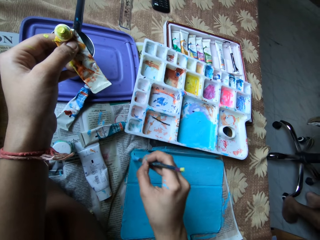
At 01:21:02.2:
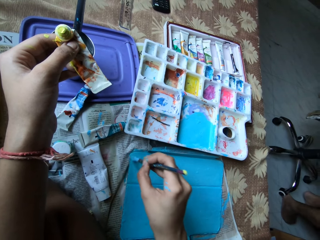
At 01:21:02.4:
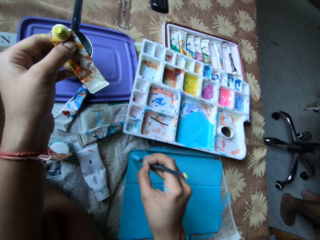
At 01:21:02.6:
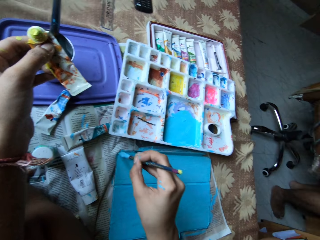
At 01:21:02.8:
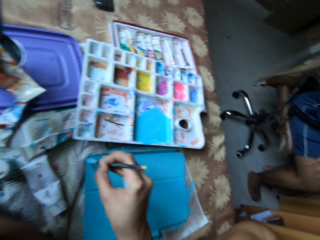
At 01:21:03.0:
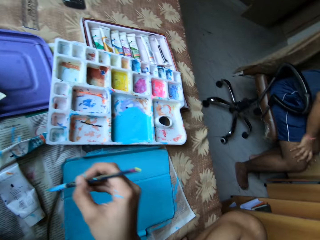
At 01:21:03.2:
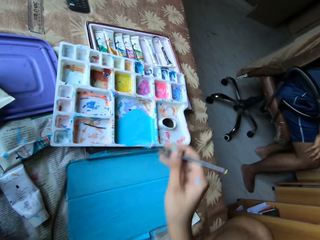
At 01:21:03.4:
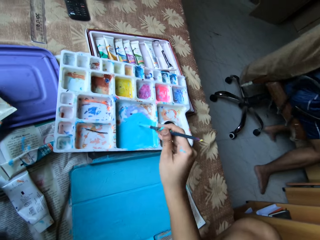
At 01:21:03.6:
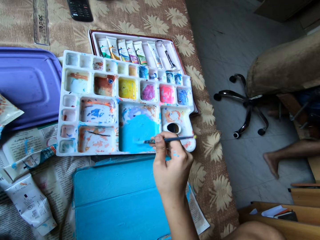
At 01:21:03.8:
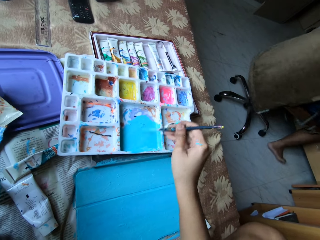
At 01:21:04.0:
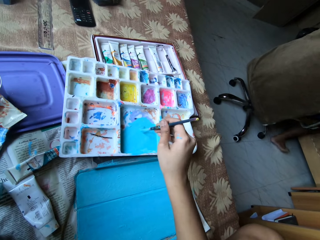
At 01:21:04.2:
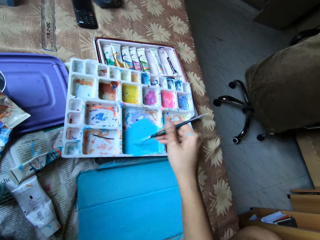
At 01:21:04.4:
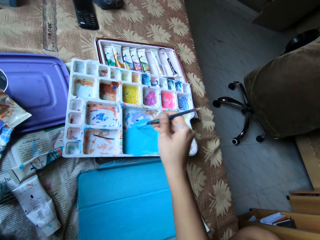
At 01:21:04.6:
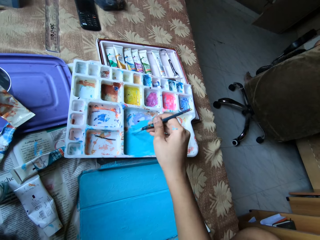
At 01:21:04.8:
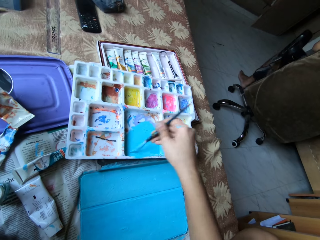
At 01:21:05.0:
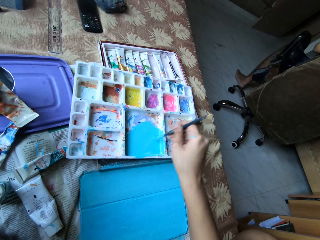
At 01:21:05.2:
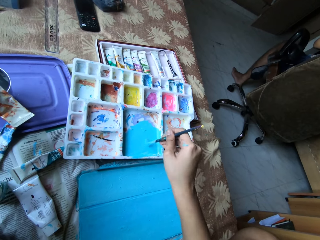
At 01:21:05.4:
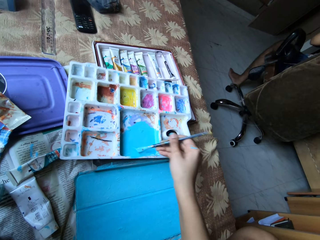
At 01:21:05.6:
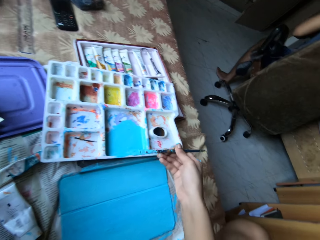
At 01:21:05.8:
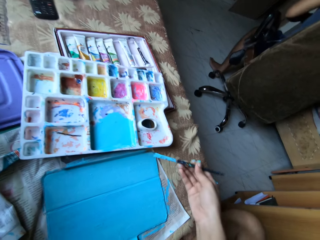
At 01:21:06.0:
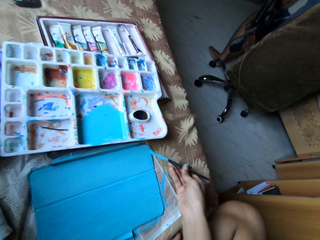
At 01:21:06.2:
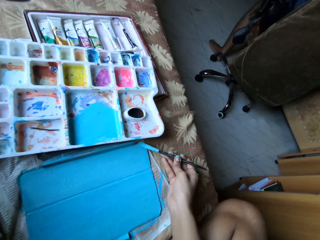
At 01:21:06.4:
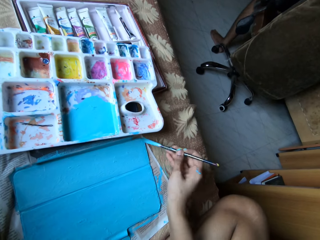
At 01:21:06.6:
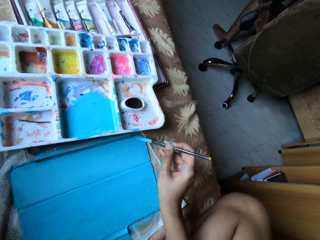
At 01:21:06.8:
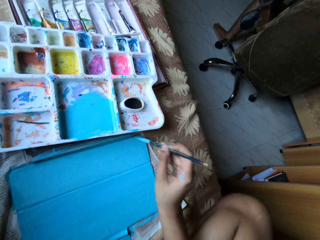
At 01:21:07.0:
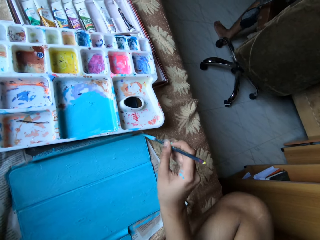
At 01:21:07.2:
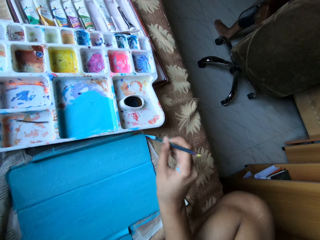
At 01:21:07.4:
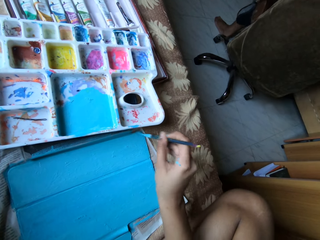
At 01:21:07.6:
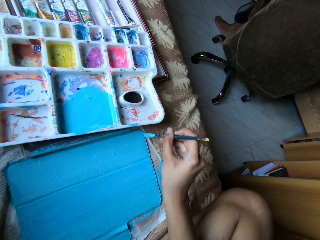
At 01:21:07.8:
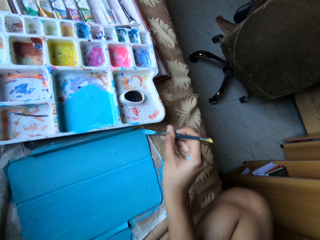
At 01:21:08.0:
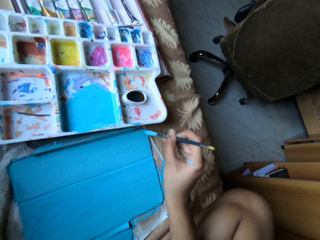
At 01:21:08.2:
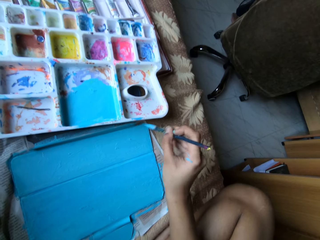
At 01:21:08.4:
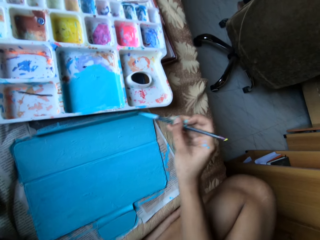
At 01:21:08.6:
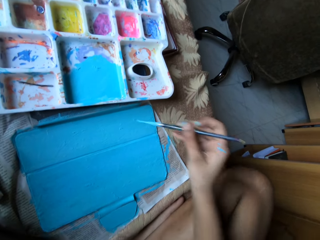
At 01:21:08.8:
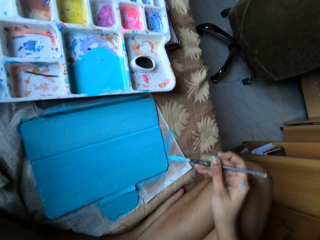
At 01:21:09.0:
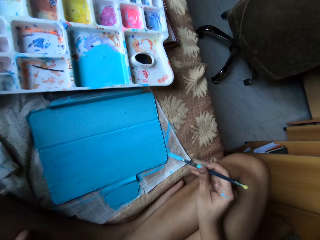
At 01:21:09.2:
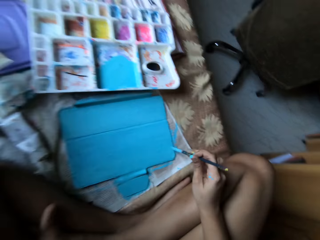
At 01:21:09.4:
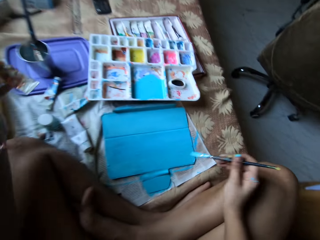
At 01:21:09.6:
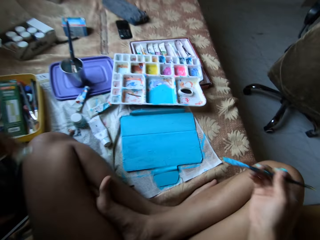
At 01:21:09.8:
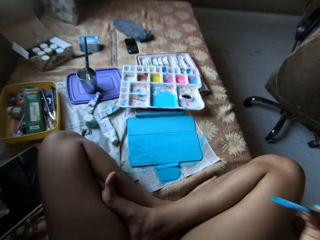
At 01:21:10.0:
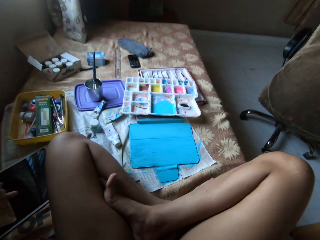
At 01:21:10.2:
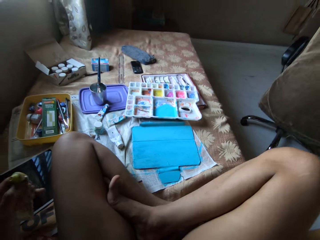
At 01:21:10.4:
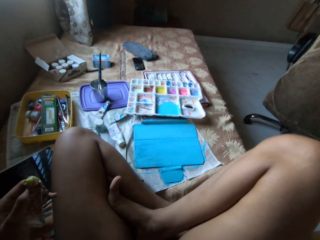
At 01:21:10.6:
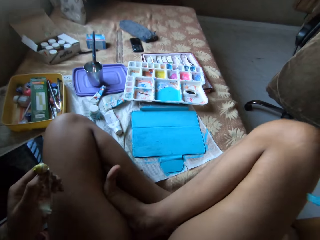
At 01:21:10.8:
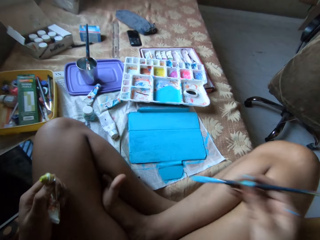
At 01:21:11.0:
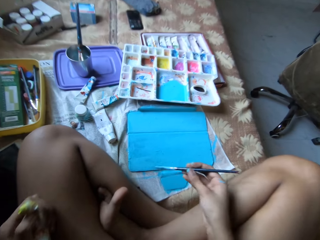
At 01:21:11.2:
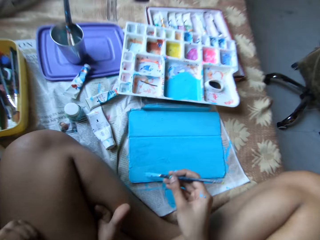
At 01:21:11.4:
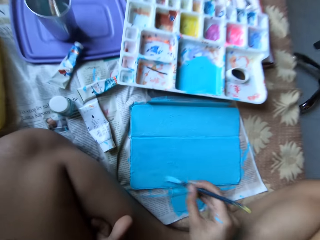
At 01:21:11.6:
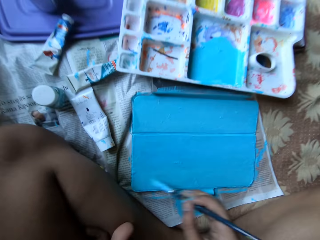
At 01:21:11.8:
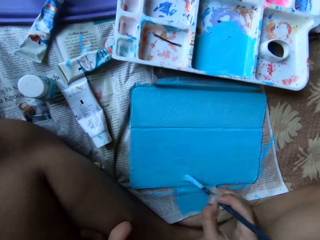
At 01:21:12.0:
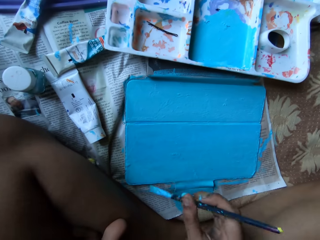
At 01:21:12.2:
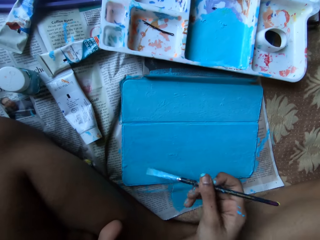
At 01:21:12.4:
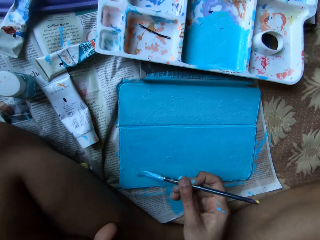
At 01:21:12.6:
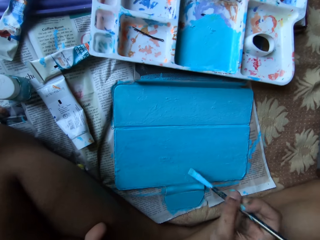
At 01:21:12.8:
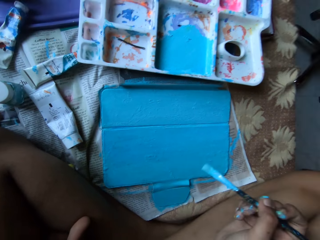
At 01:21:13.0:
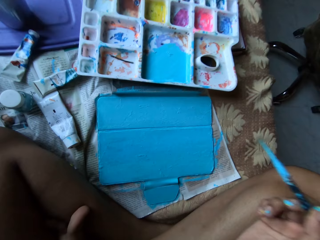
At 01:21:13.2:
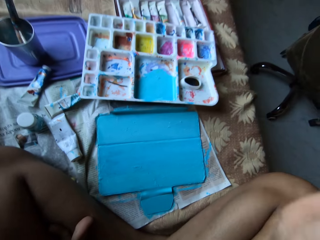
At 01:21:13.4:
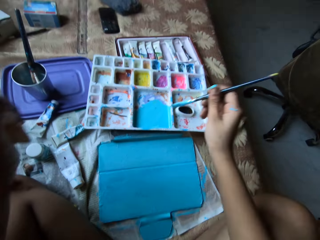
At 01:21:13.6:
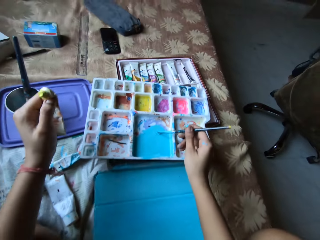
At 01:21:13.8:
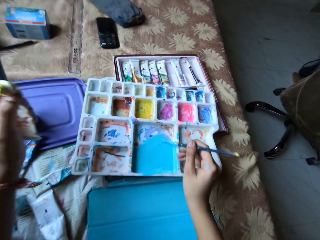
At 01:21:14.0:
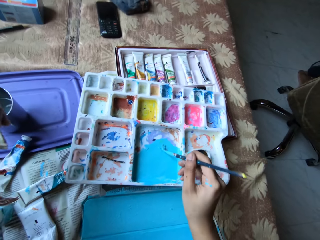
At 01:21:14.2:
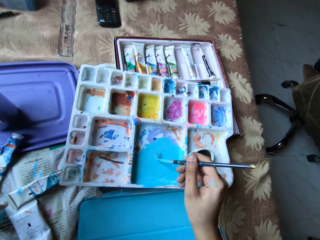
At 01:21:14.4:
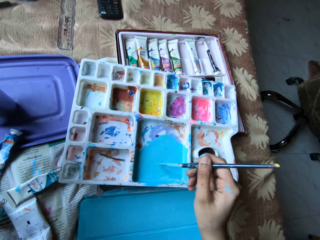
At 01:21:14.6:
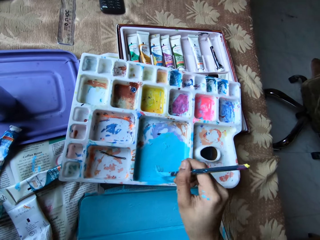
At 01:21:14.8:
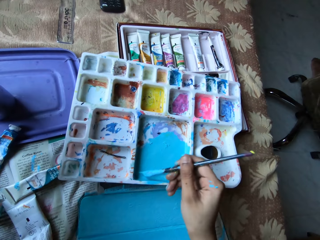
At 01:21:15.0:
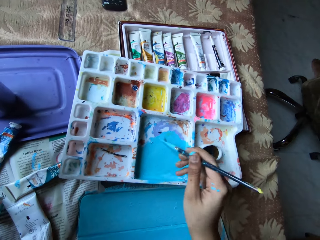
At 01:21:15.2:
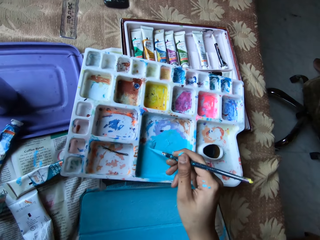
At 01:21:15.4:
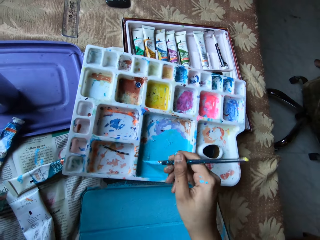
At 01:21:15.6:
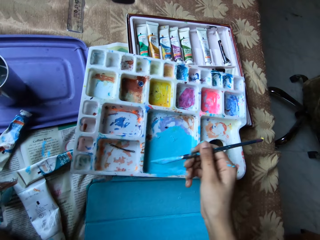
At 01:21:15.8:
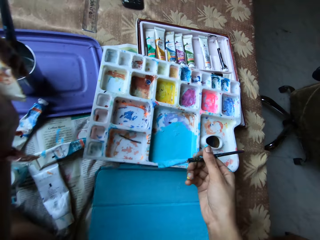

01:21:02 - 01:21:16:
The camera wearer takes some paint from the paint tray with the paintbrush in her right hand. She paints the metal board on the table with the paintbrush in her right hand. She holds the brush. She applies the paint on the cover. She holds the brush. She takes some paint from the paint tray with the paintbrush in her right hand.

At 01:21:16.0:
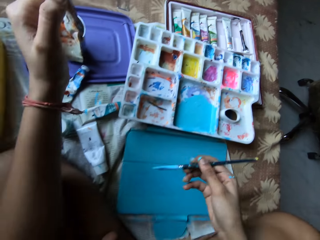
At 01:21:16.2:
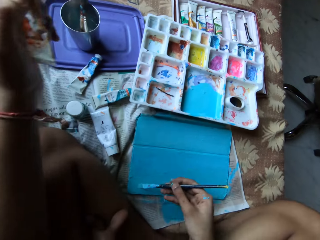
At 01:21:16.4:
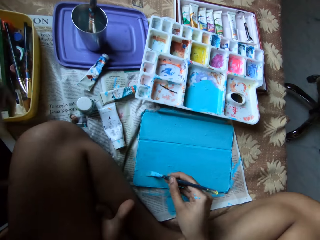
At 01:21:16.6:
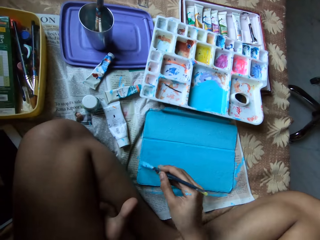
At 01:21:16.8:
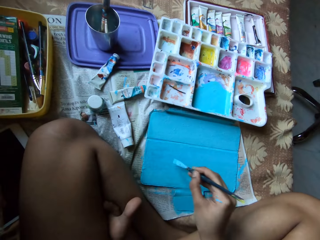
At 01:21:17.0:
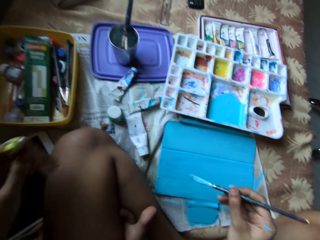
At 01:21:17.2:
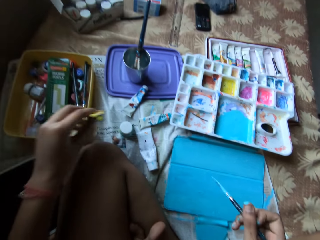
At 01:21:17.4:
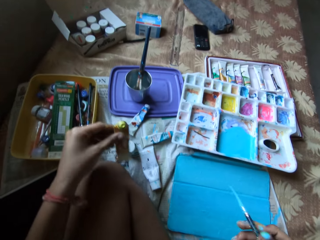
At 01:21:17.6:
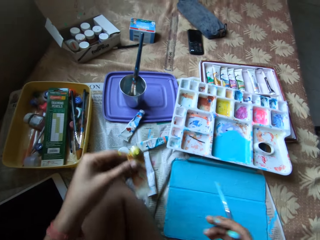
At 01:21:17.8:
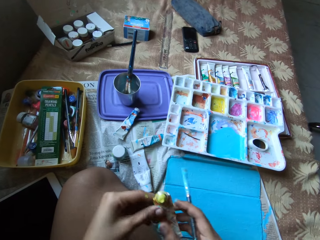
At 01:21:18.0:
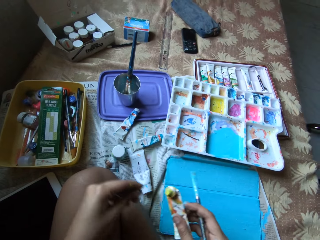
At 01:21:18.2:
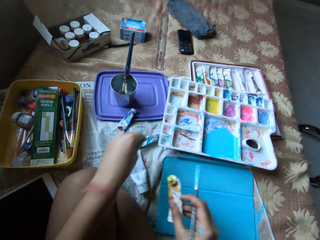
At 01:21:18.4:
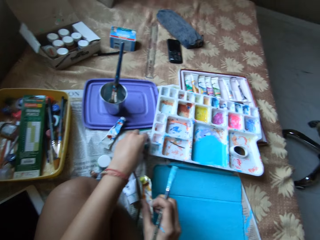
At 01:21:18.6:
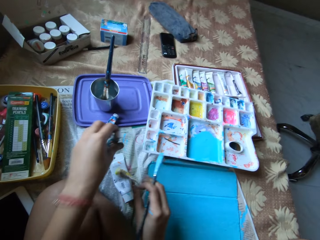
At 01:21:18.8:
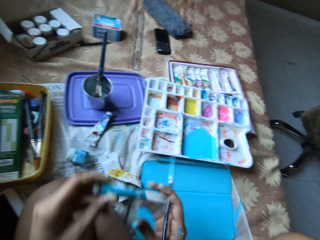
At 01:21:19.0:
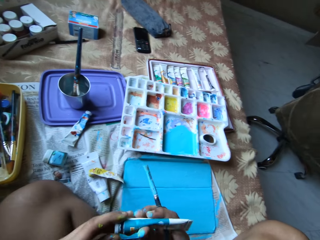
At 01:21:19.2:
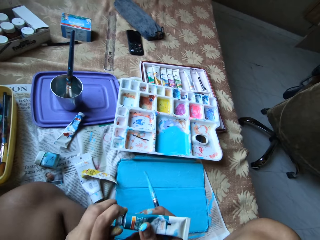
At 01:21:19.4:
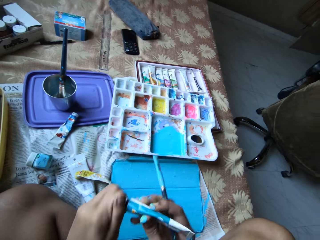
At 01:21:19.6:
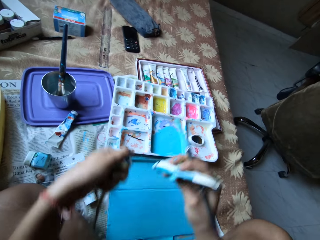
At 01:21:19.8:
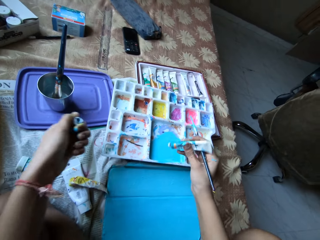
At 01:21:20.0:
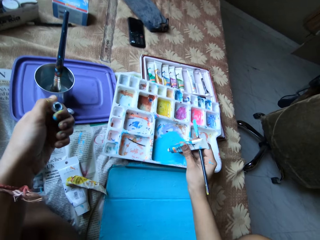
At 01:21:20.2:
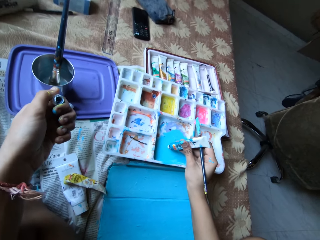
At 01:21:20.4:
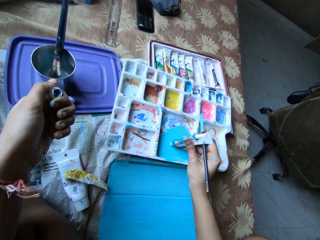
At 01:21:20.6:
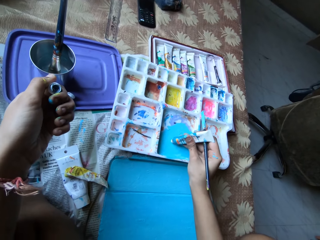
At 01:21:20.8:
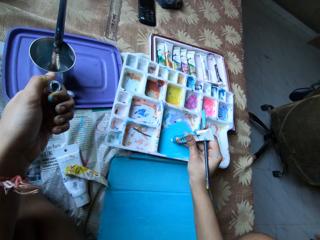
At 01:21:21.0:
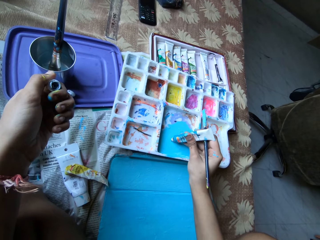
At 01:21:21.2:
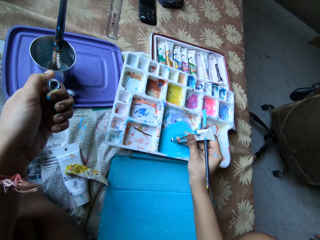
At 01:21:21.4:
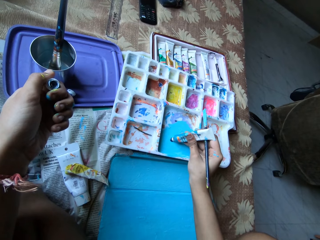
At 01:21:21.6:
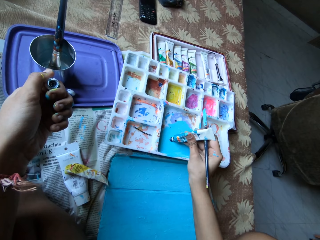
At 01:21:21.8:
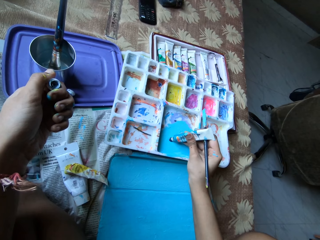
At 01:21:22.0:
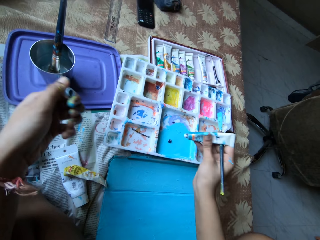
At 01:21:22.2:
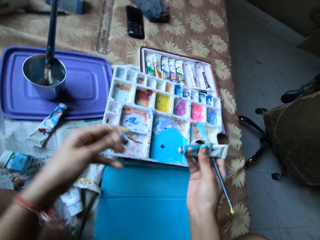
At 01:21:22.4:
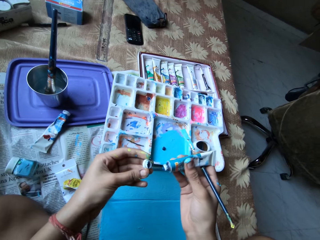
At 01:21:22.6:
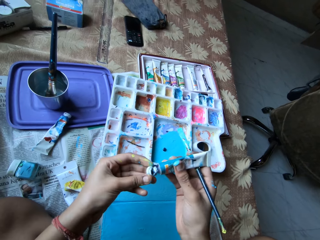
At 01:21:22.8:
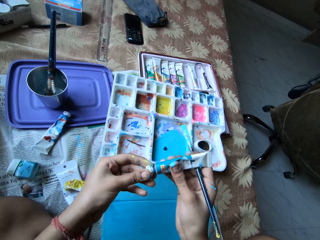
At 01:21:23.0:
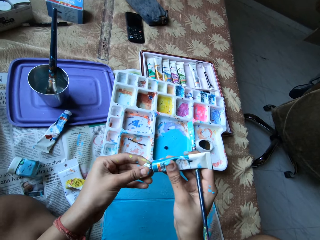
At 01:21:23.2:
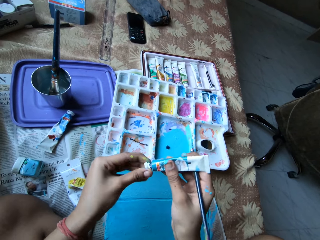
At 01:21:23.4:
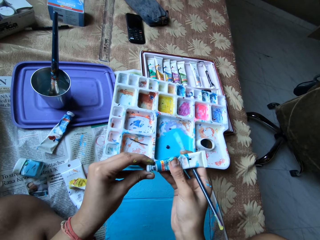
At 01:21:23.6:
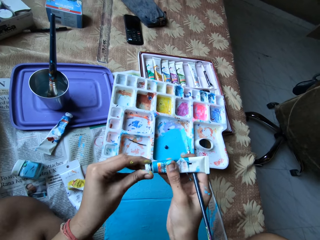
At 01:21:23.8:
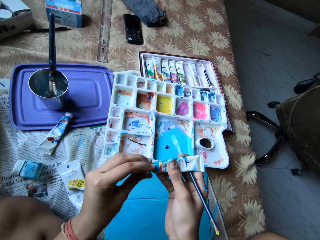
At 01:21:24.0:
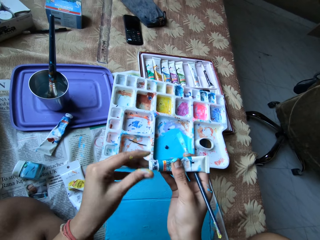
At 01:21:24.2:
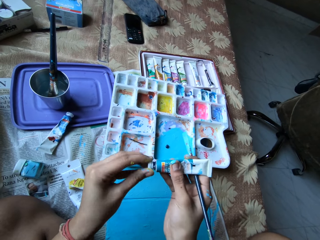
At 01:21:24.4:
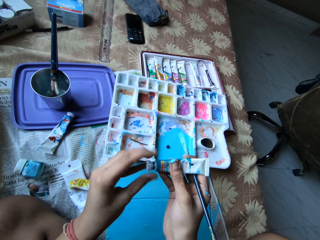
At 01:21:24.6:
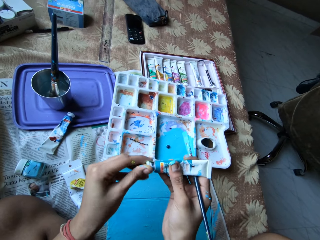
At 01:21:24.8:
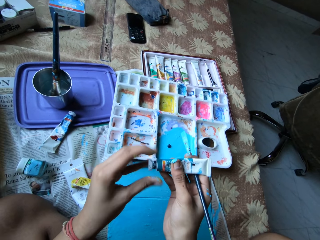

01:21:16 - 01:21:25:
The camera wearer paints the tablet case with the paintbrush in her right hand. She passes the yellow paint tube from her left hand to her right hand. She picks up a blue paint tube from the bed with her left hand. She places the yellow paint tube on the bed with her right hand. She holds the blue paint tube with both hands. She removes a lid from the blue paint tube with her left hand. She holds the blue paint tube with her right hand. She applies the paint from the blue paint tube on the paint palette with her right hand. She covers the blue paint tube with the lid in her left hand.
